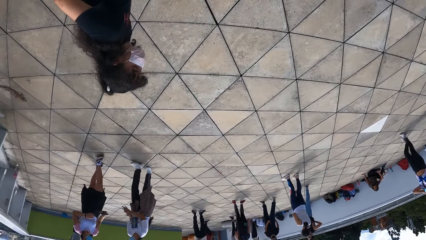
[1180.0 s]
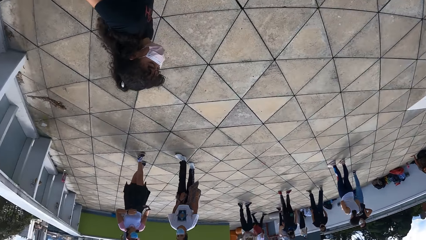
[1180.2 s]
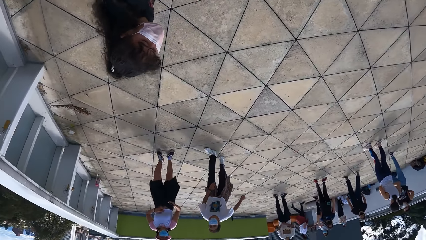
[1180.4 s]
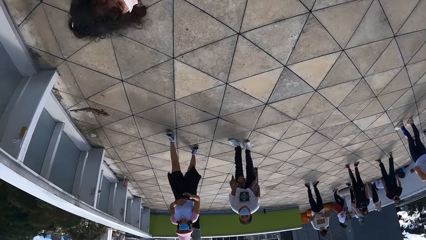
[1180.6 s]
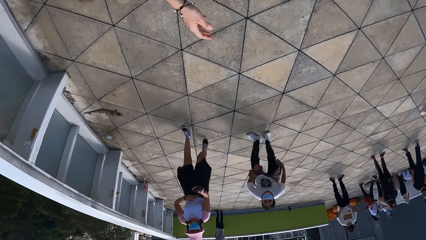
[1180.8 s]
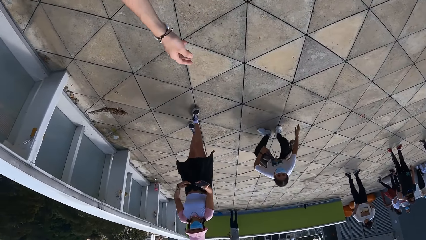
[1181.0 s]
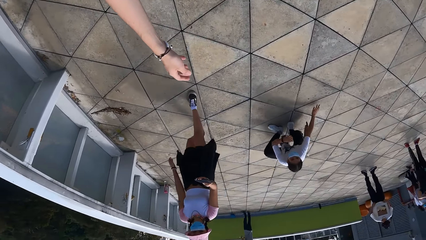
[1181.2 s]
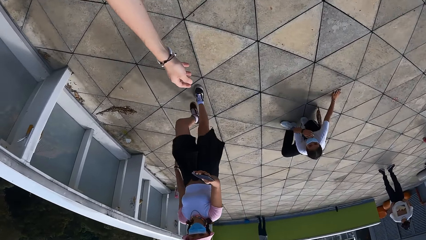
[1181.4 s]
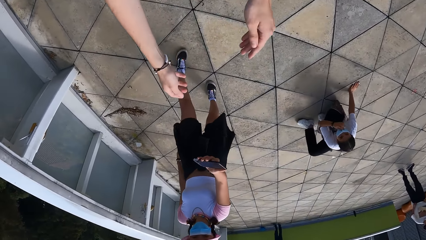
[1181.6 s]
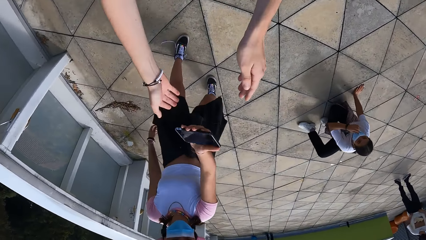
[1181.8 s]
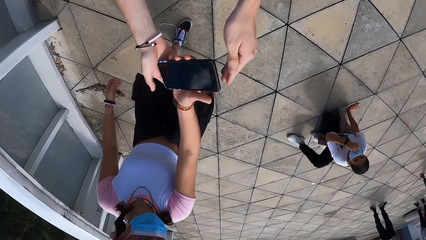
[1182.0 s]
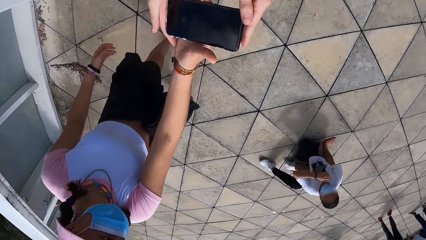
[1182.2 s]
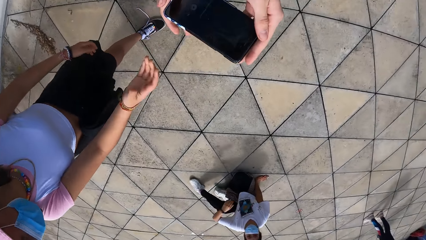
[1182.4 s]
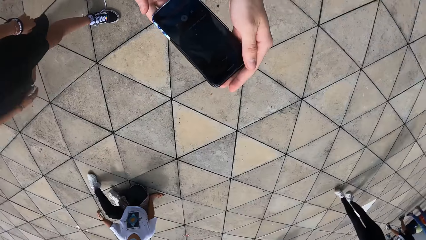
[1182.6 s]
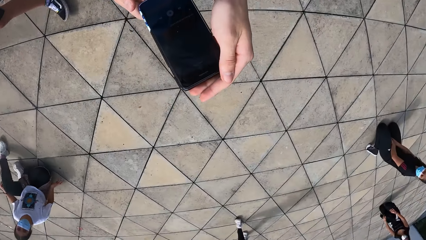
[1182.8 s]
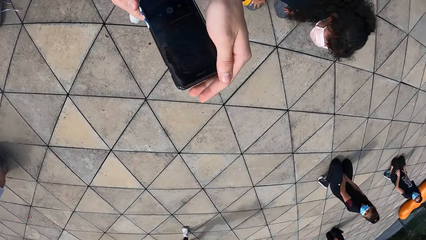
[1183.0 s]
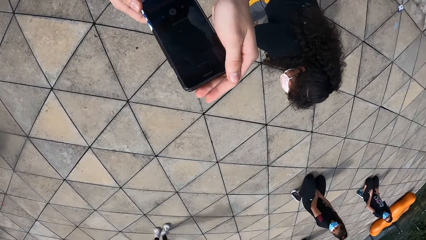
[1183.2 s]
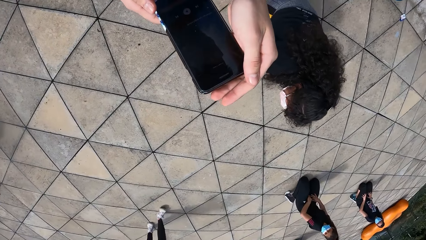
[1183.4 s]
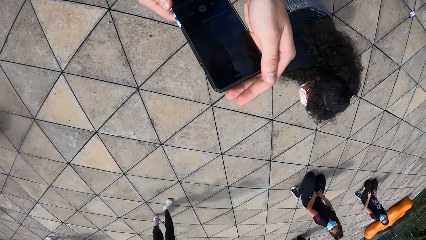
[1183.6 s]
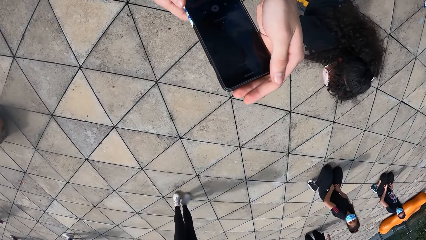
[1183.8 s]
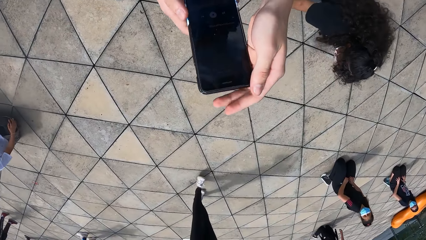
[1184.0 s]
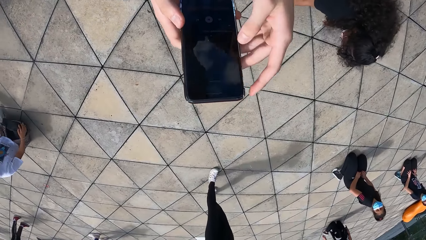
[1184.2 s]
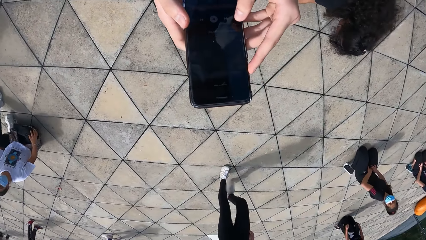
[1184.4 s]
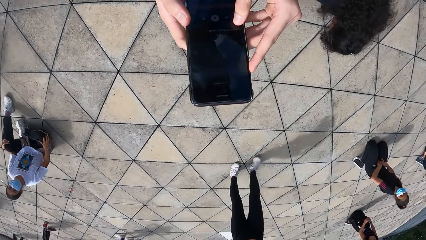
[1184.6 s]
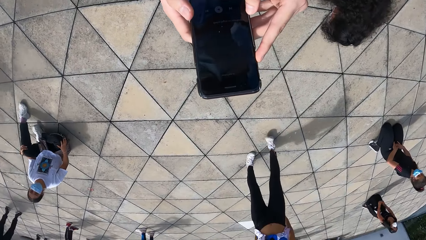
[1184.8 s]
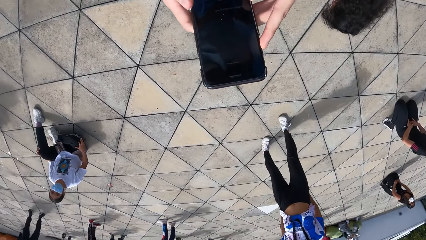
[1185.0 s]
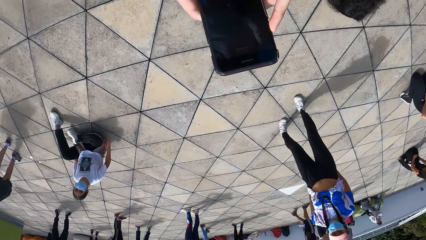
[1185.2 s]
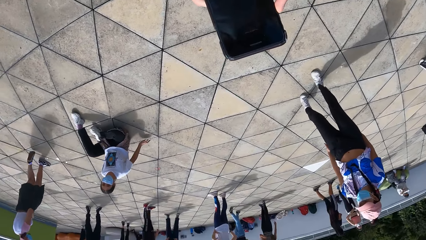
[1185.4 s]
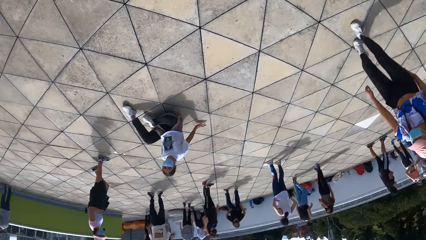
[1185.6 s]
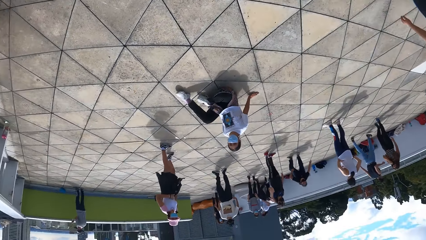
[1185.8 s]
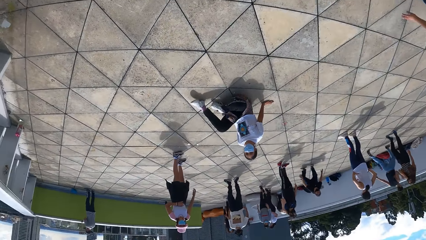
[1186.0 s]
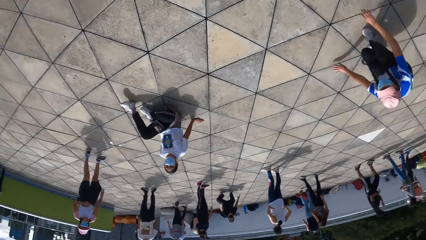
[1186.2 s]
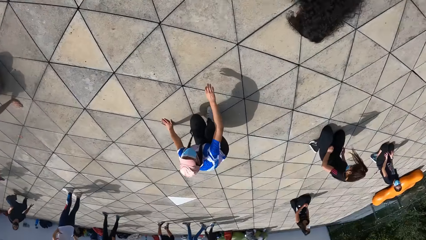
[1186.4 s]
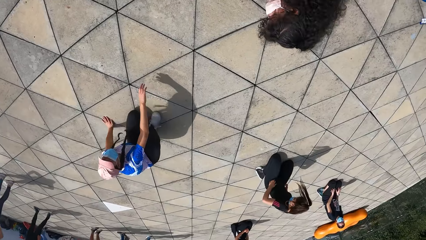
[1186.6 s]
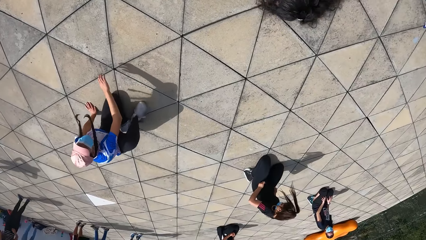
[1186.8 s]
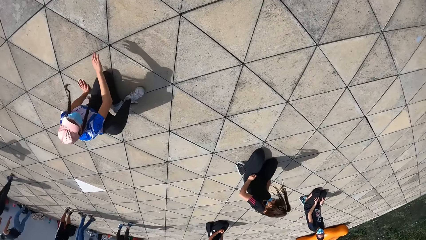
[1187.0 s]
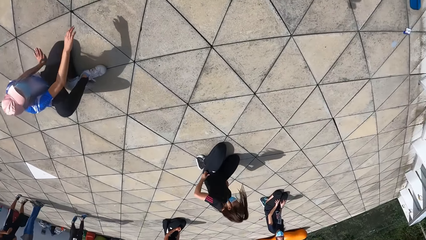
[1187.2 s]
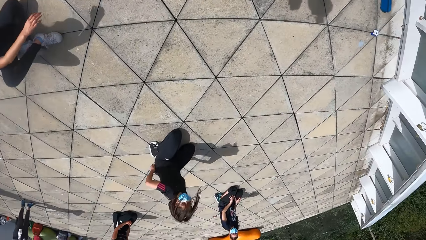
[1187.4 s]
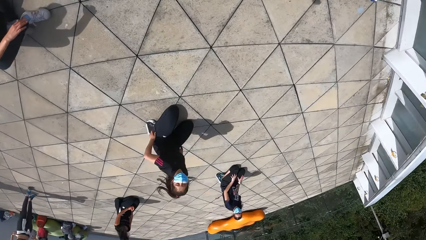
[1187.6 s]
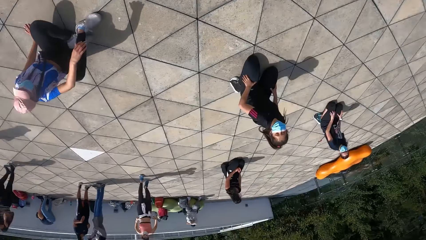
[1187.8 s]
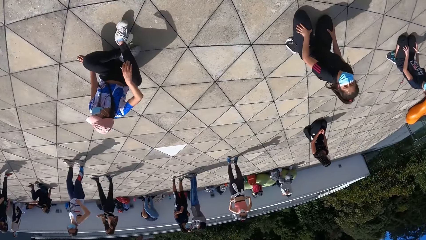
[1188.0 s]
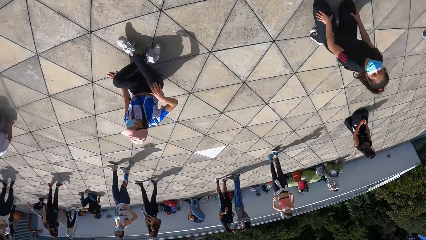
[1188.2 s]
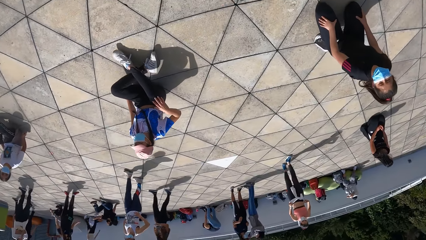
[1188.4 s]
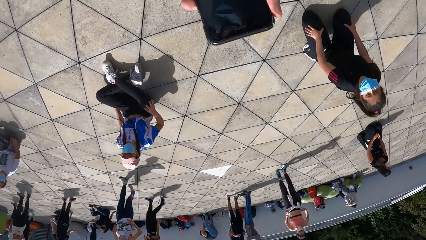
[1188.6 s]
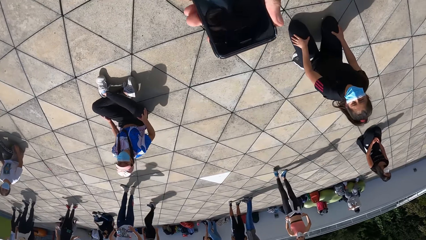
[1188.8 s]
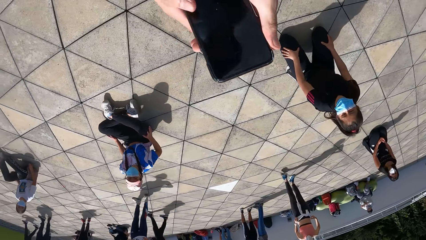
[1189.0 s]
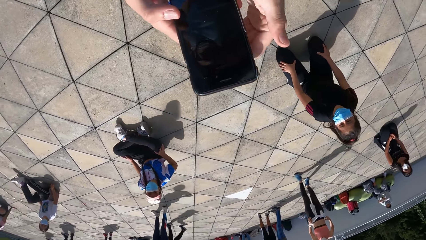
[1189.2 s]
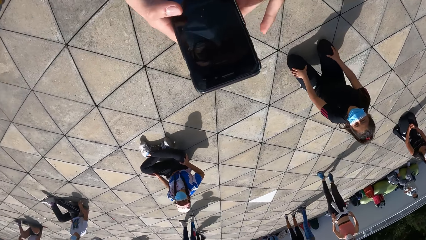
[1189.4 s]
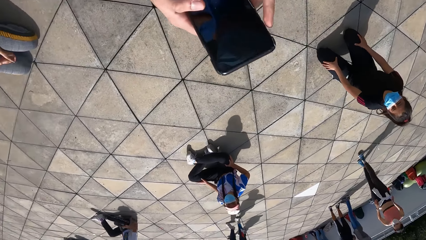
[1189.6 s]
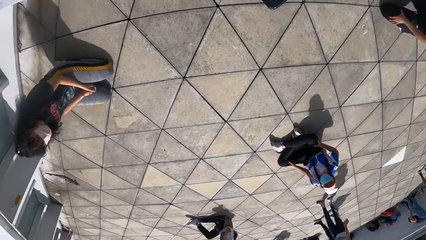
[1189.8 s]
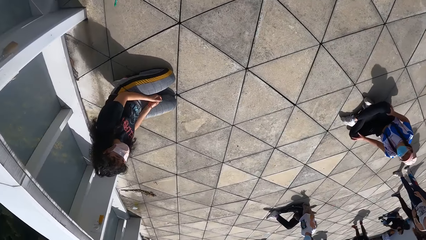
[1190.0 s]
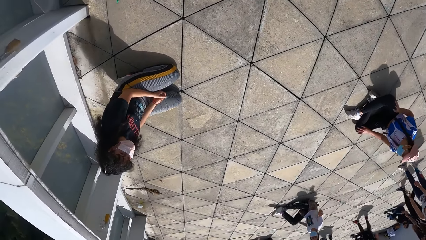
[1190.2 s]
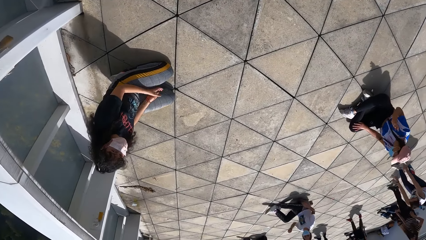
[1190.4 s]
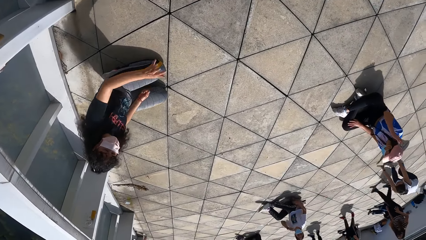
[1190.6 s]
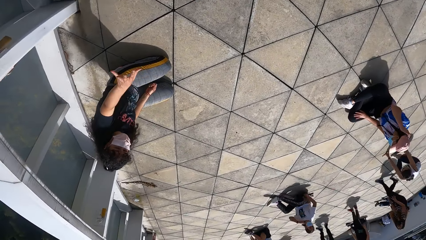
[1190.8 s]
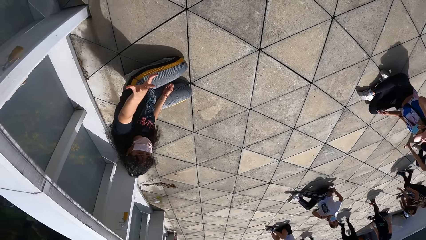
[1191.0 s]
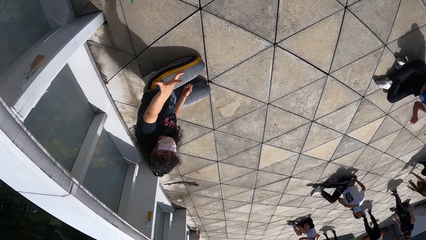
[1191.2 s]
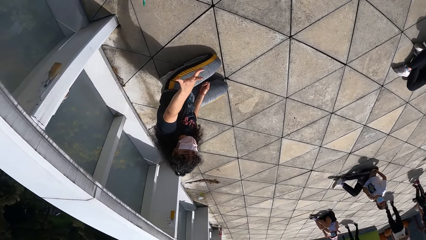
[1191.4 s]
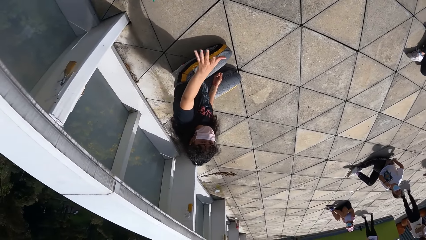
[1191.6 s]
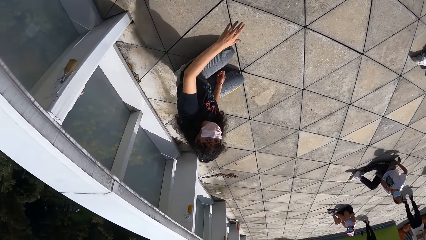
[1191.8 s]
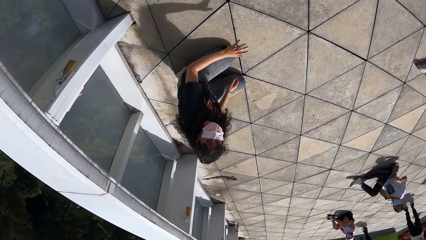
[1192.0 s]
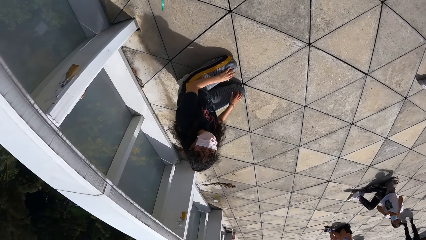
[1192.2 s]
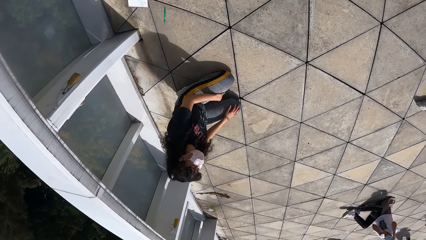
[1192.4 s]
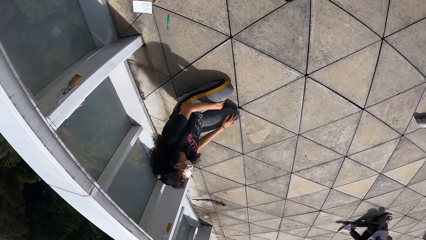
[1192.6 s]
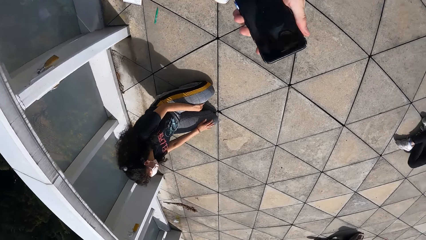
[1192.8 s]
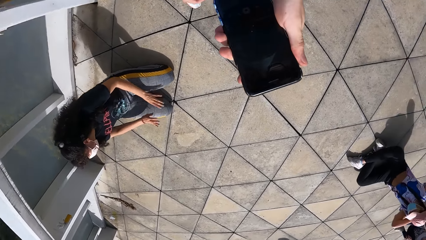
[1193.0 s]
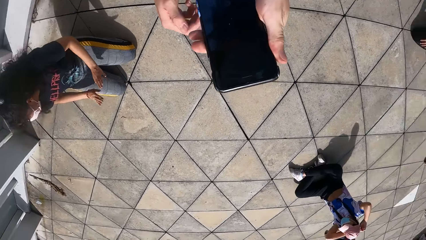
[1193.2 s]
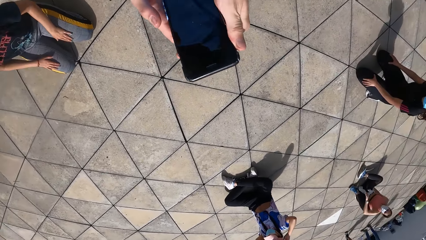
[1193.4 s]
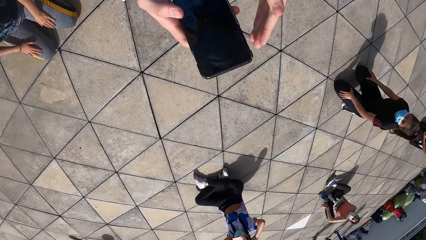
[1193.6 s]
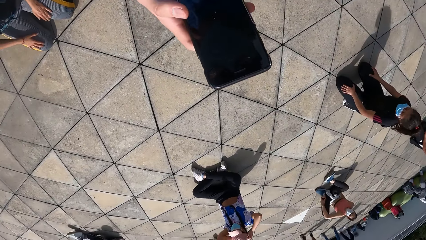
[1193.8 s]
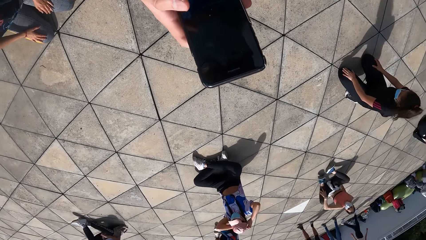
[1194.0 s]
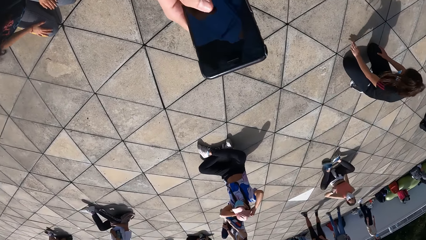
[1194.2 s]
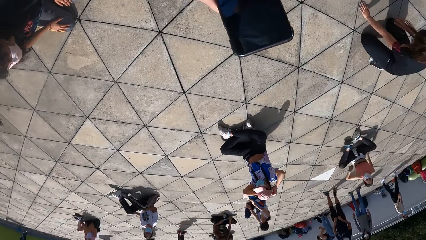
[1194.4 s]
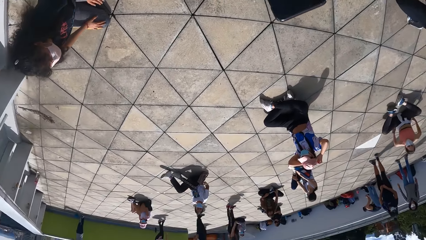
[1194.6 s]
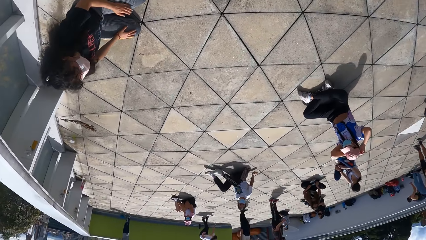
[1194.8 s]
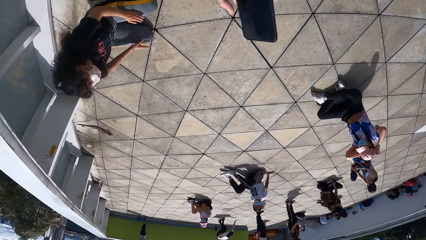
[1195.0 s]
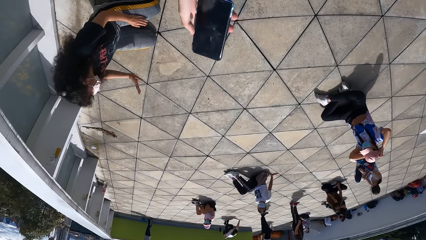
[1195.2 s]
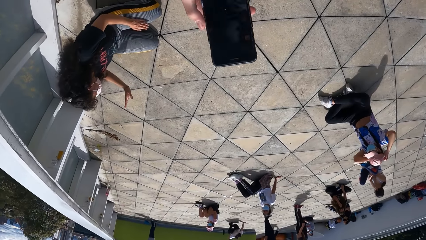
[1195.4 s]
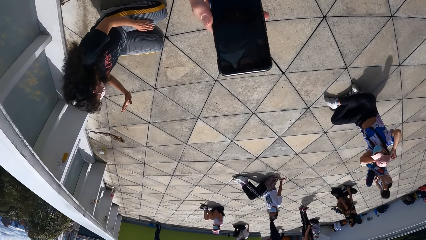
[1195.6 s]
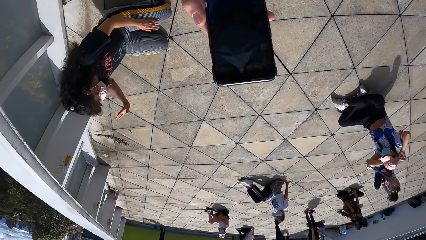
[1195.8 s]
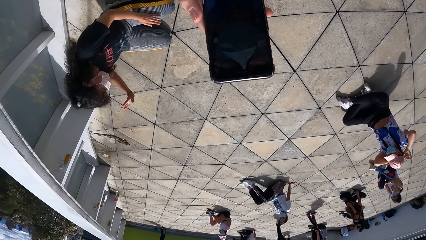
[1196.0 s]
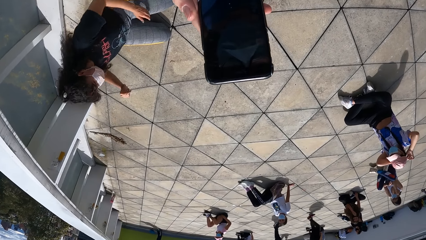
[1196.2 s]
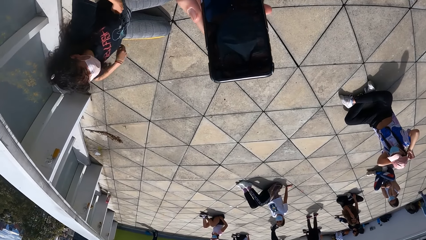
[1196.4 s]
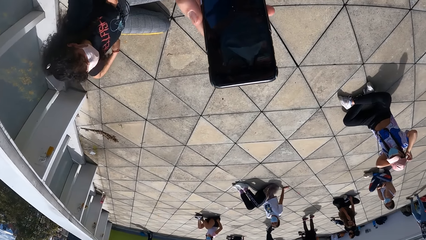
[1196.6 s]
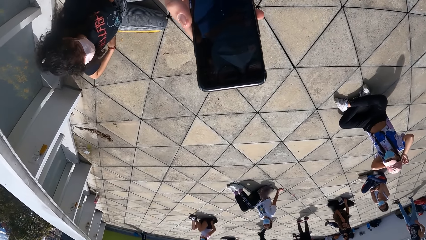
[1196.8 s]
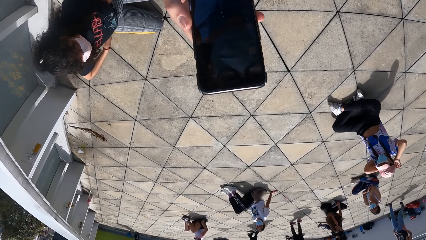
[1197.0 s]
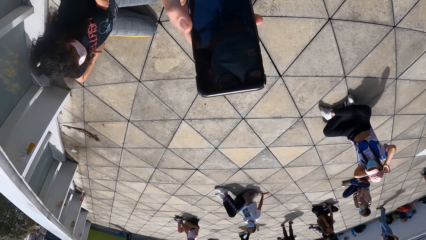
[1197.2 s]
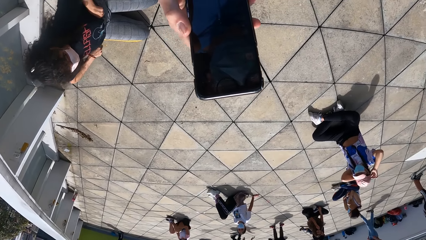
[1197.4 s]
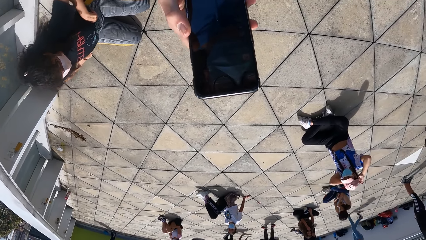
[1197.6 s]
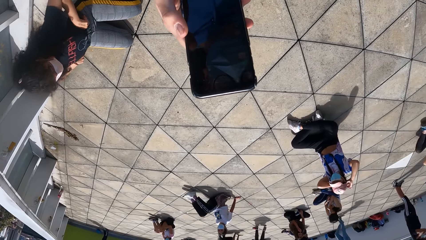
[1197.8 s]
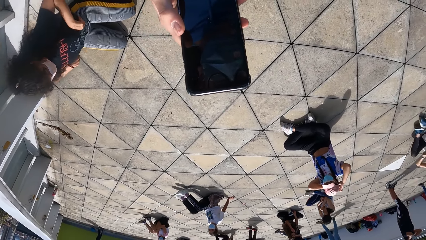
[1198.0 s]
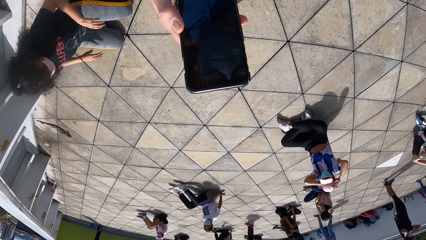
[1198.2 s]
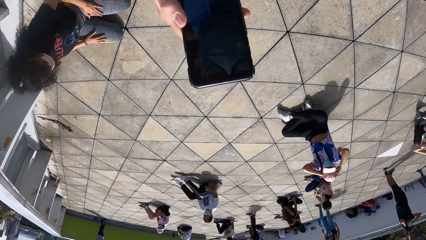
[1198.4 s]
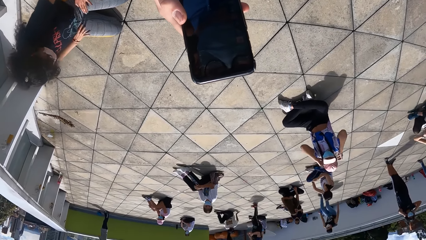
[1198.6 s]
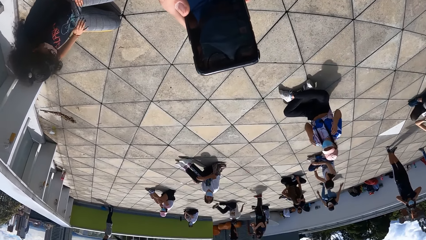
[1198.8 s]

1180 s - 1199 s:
The camera wearer collects the phone from the woman with both hands. They scroll on the phone. They operate the phone with both hands. They look around. They scroll on the phone. They look around. A person lifts a hand. The camera wearer scrolls on the phone. The person sways a hand. Another person puts on a cap. The first person straightens a t-shirt.
